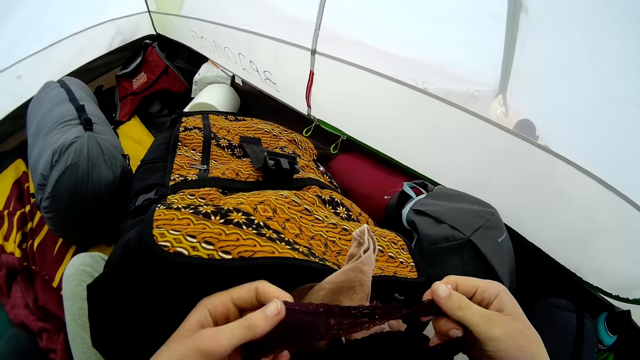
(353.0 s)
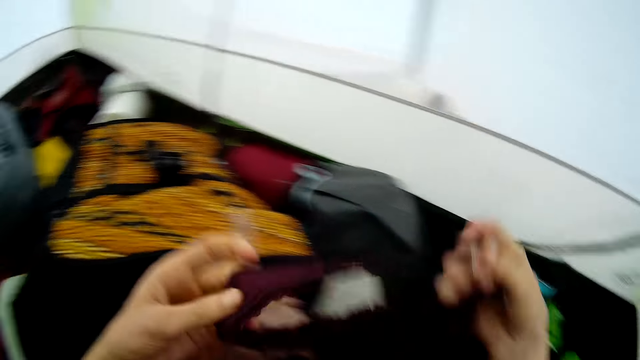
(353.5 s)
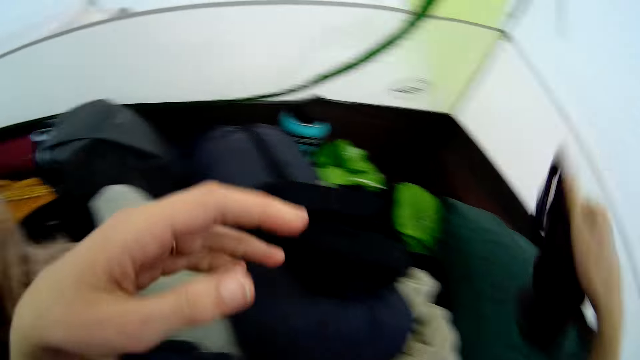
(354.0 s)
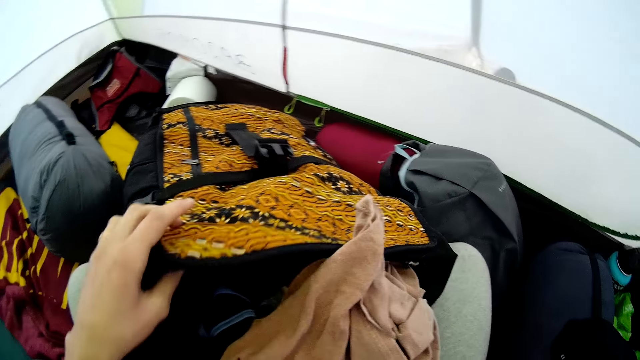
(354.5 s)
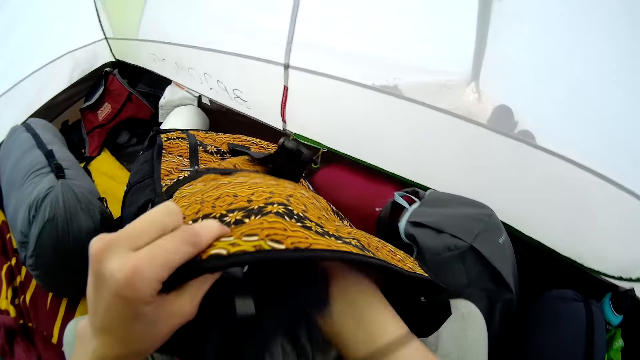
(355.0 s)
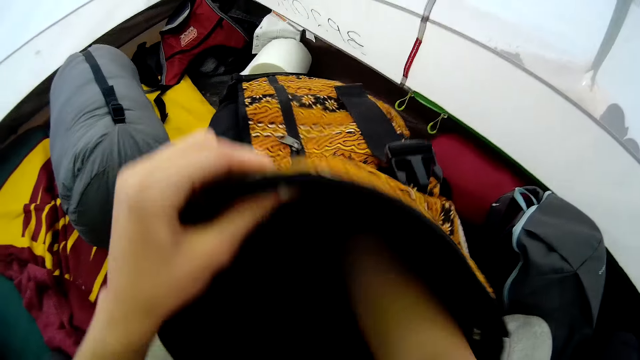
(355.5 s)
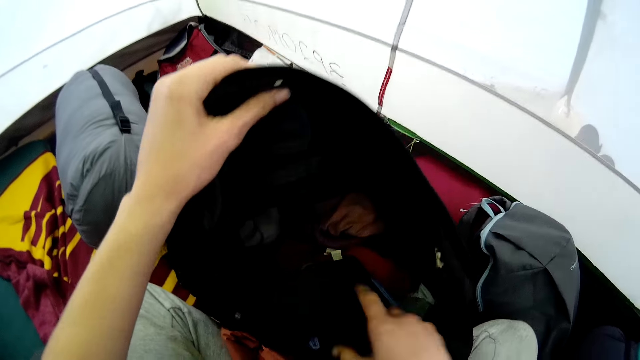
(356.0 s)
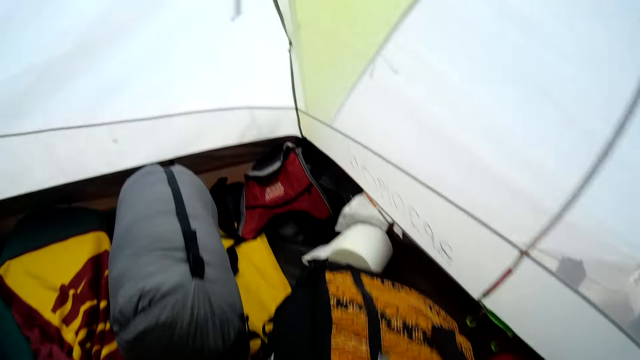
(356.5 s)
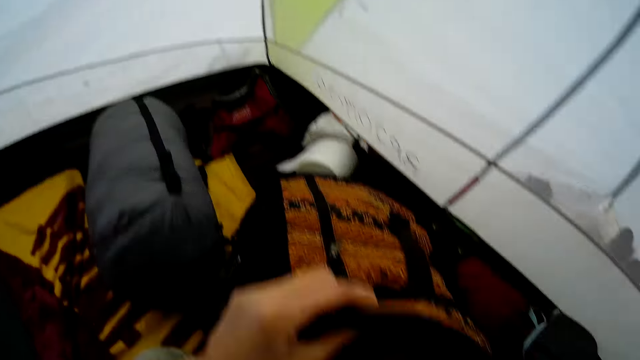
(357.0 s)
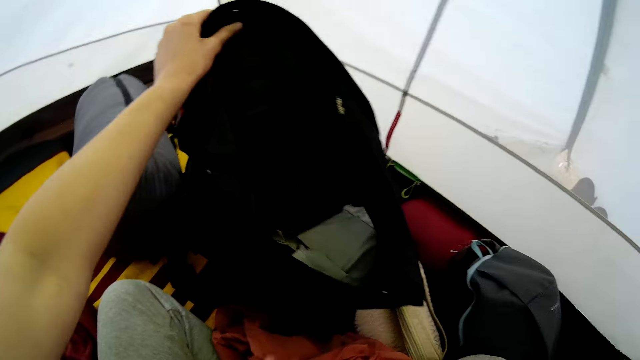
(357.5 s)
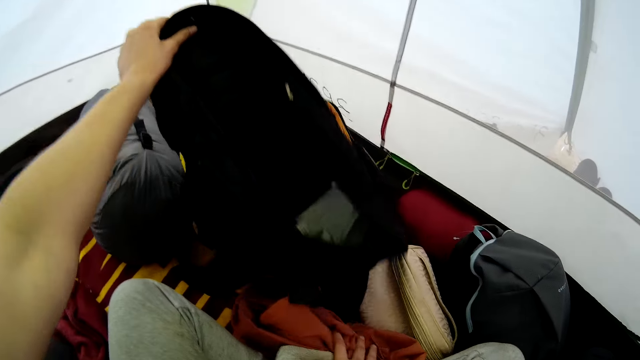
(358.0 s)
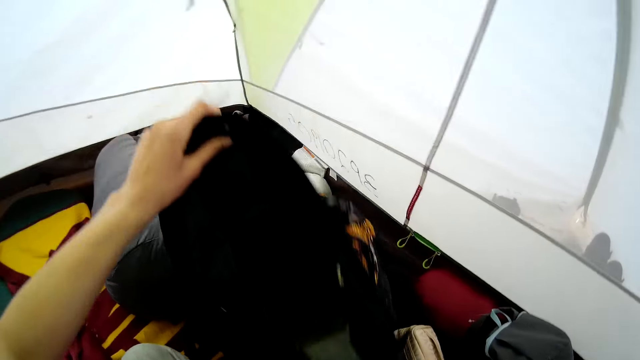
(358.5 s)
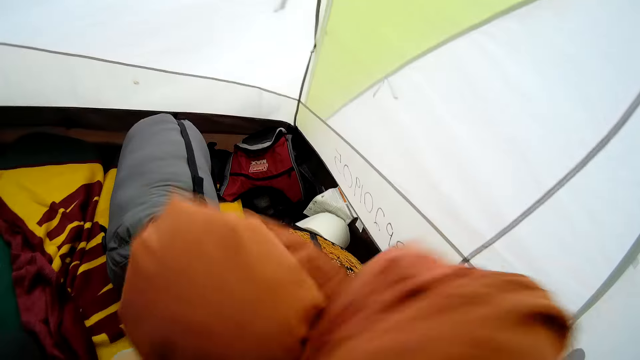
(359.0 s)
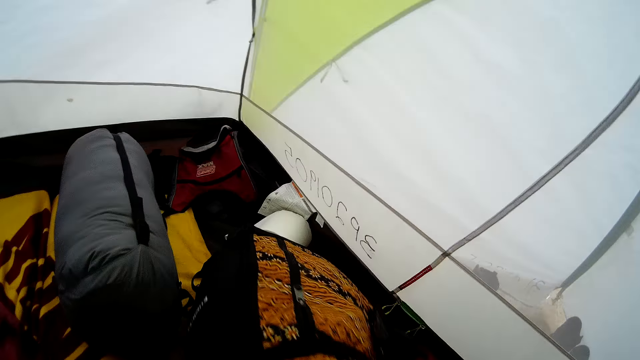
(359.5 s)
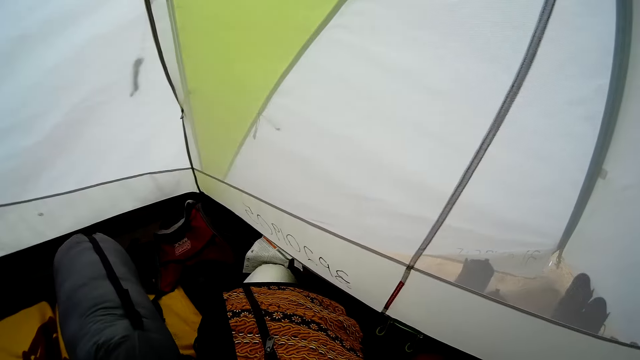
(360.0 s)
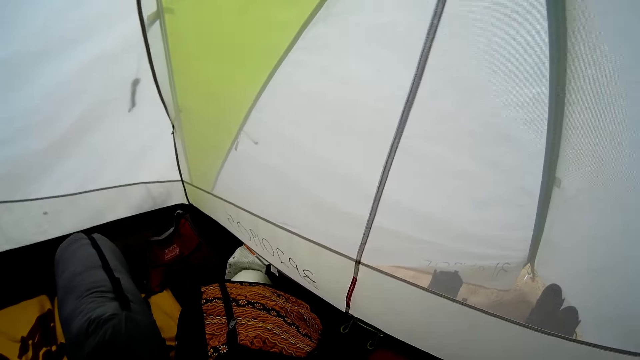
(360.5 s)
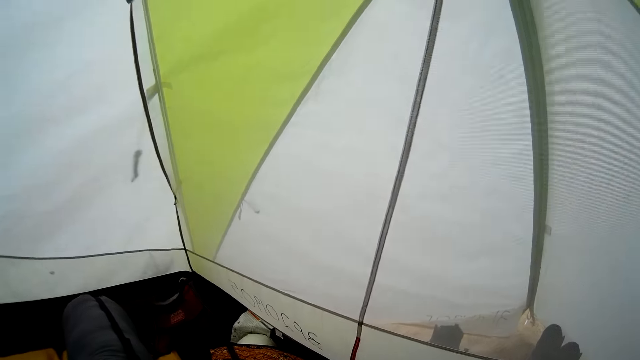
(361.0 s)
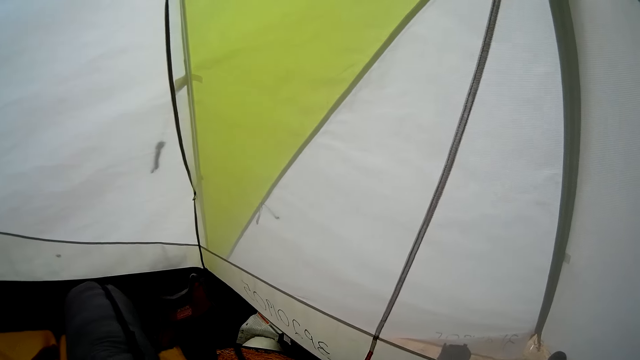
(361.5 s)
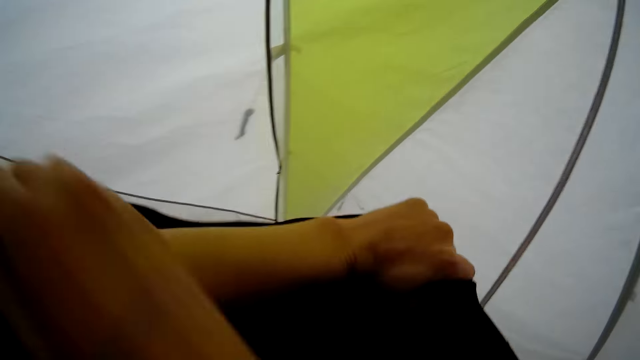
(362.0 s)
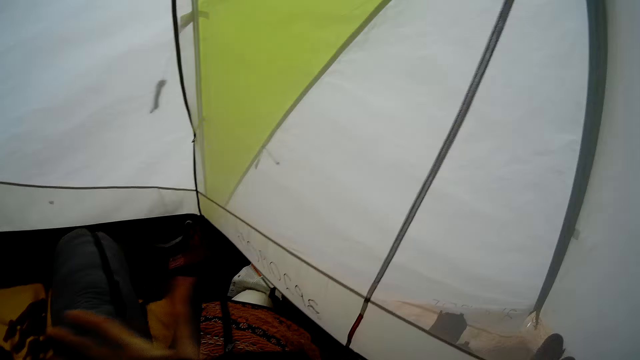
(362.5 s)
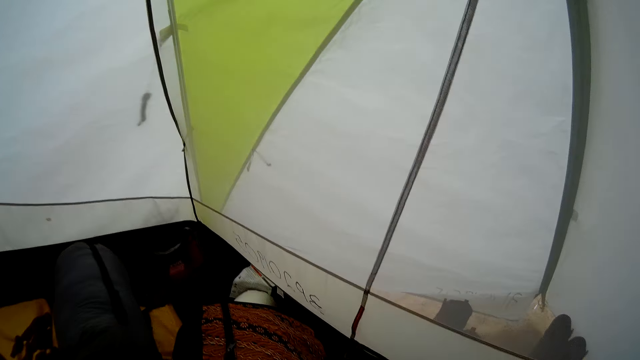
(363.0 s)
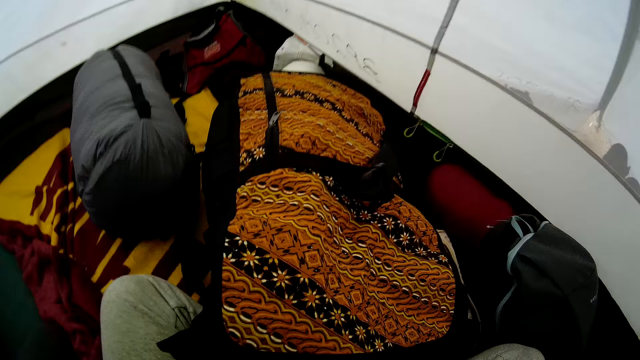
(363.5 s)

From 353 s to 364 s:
The camera wearer puts the undergarment aside. They put clothes in the bag. They look around. They lift the bag and pick up the cloth. They put the cloth in the bag. They look around. They remove a top.

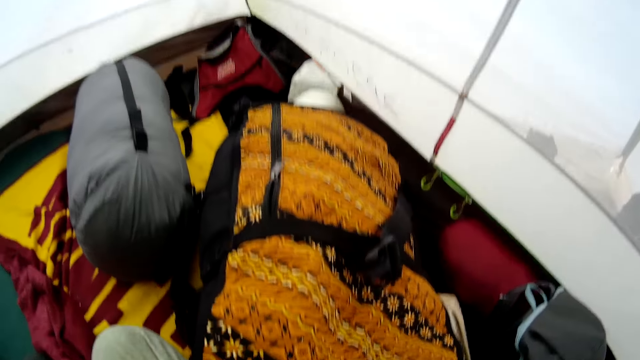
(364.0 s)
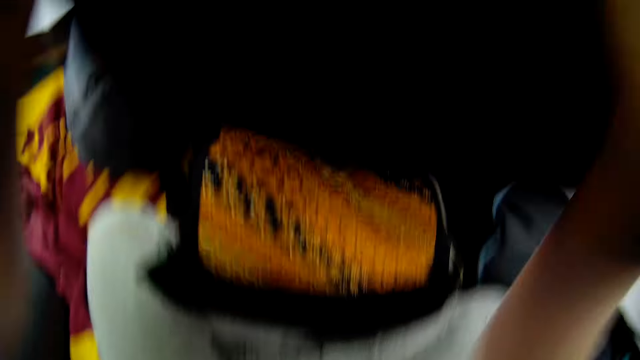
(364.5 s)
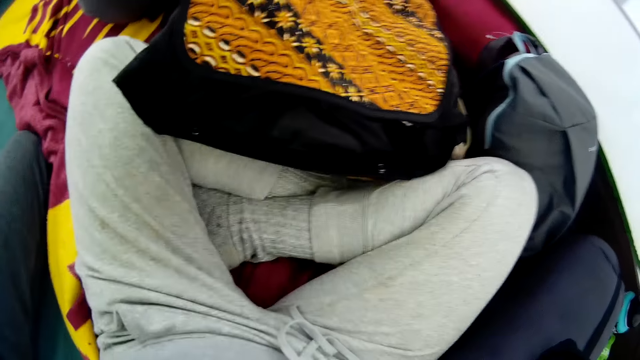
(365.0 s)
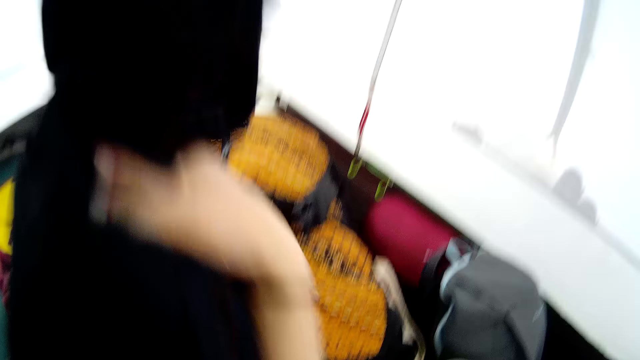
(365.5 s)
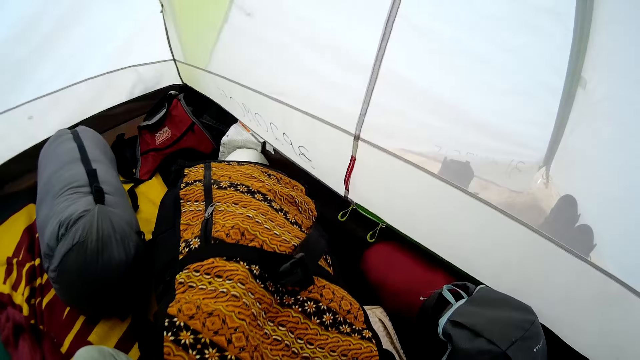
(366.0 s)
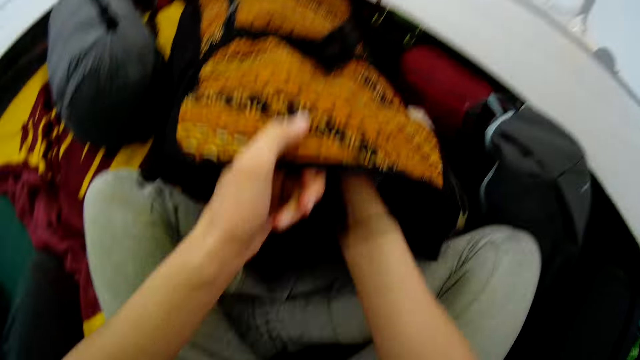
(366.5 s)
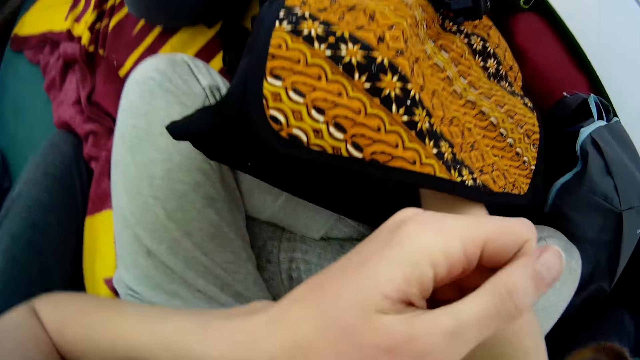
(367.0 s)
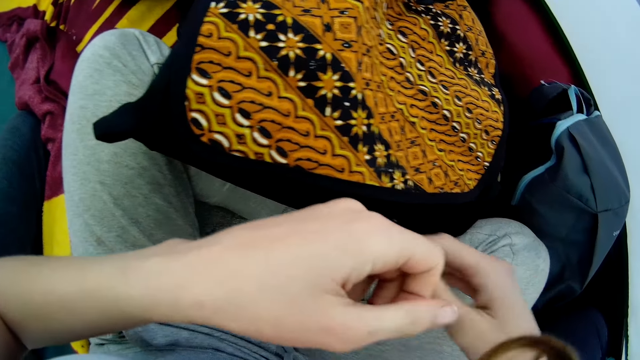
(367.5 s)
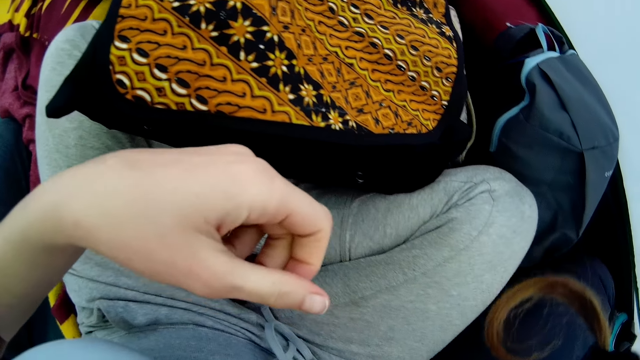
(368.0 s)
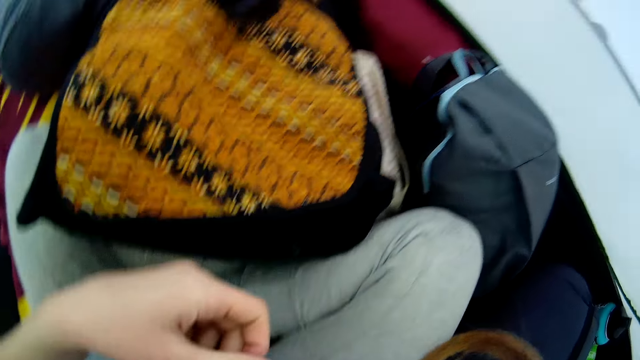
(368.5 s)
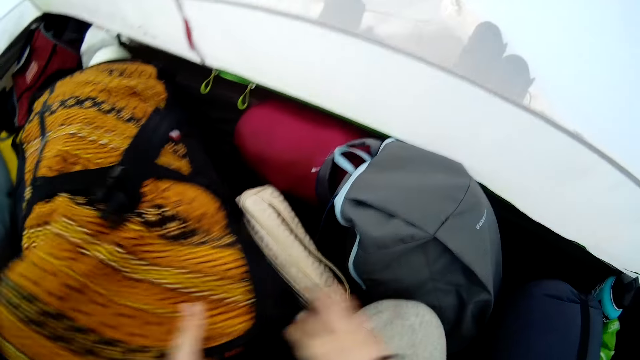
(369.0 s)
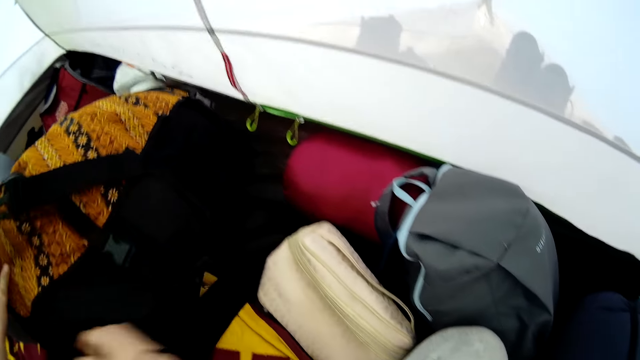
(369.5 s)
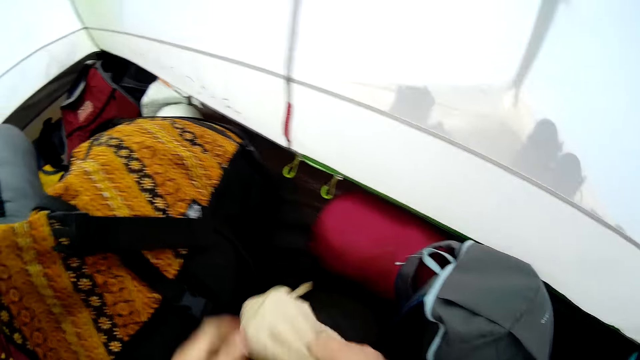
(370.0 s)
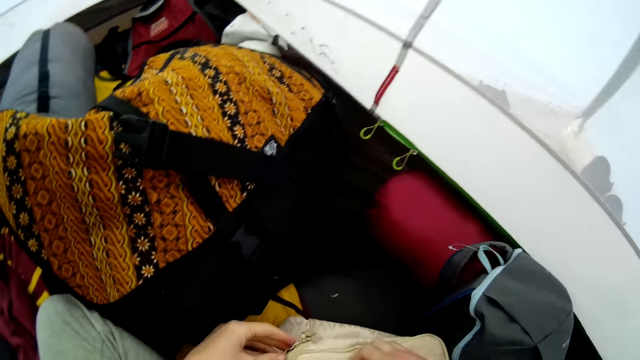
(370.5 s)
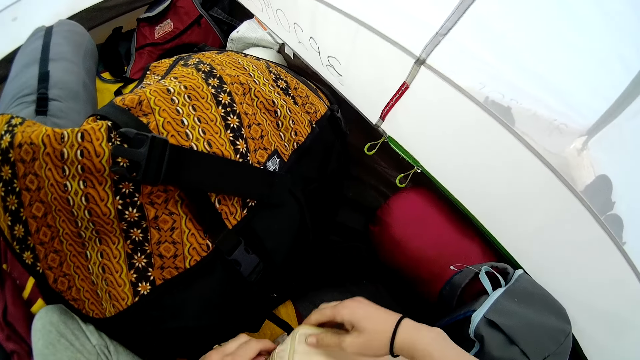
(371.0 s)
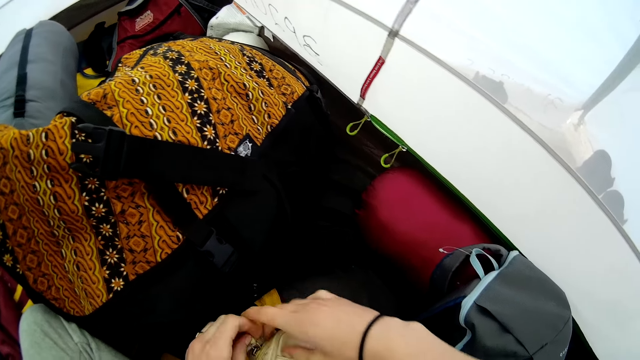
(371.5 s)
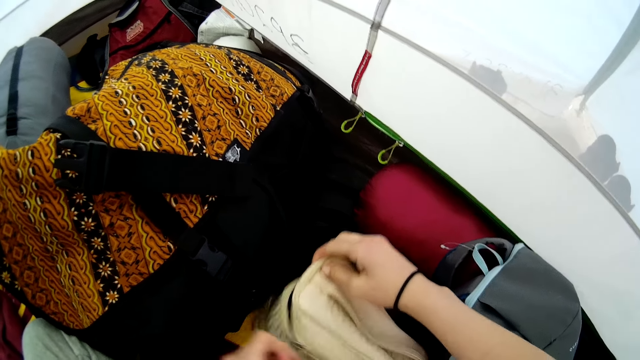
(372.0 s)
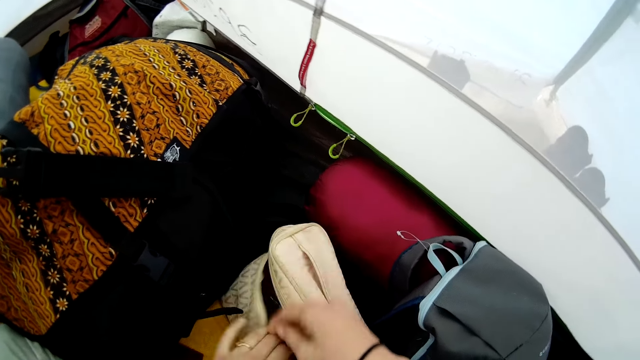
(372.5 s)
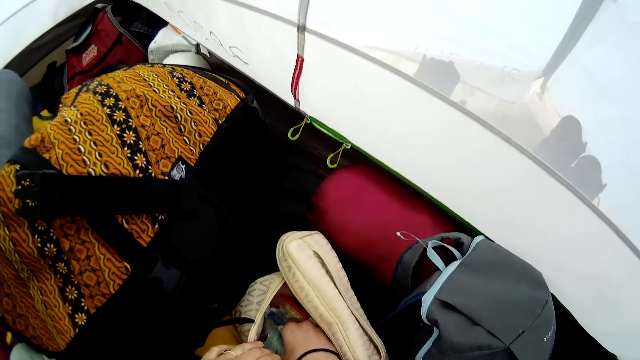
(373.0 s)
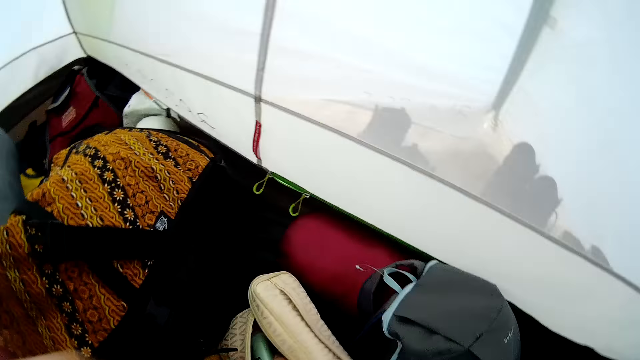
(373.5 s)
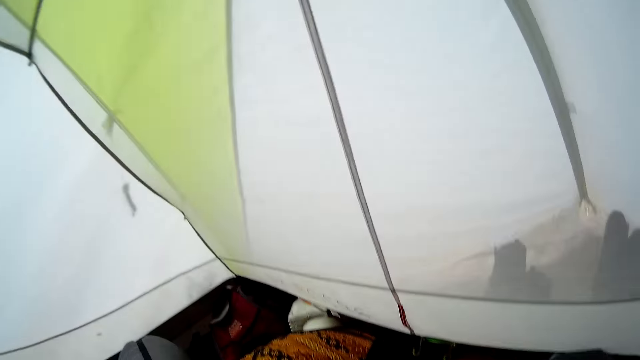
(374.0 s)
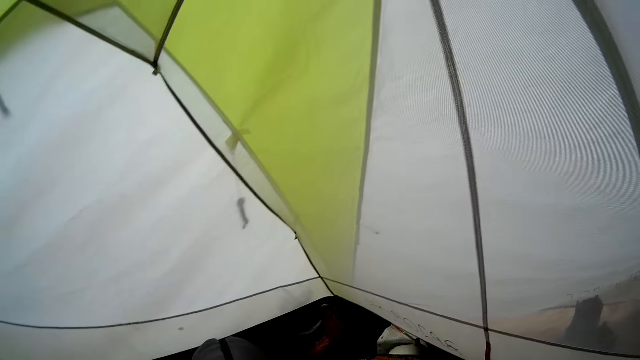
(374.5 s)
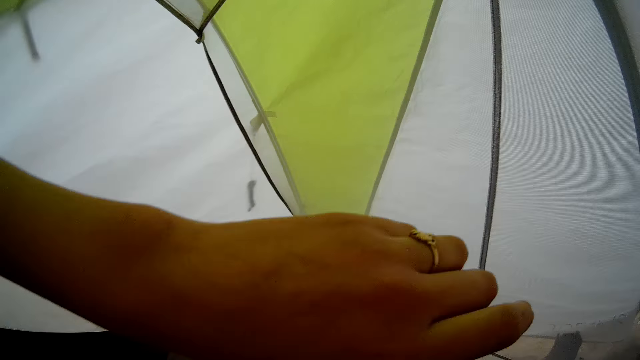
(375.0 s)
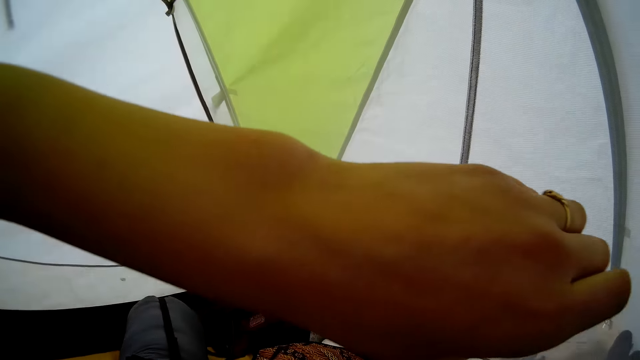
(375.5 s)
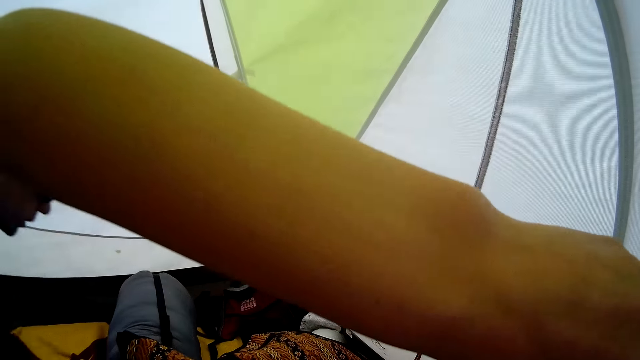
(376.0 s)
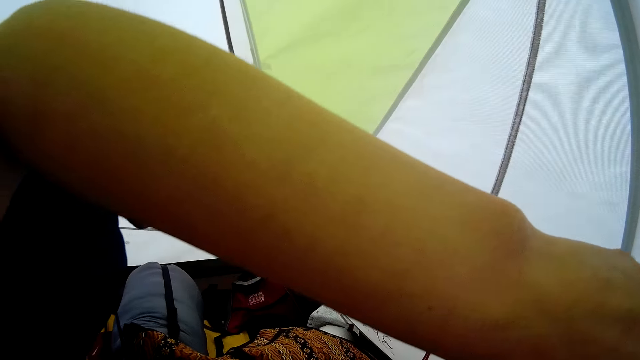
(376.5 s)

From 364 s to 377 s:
The camera wearer lifts up the top, folds the top, and puts the top in the bag. They lift up a hand. They look around. They move the bag. They pick up a purse and open the purse. They remove something. They look around. They touch the lip balm. They lift up a hand.
